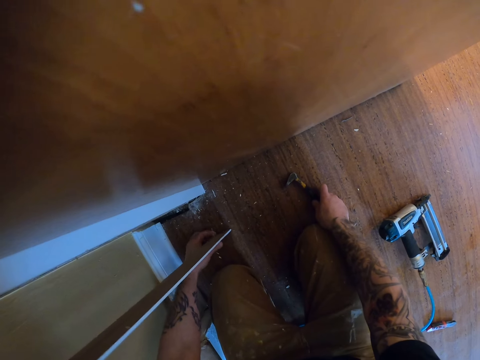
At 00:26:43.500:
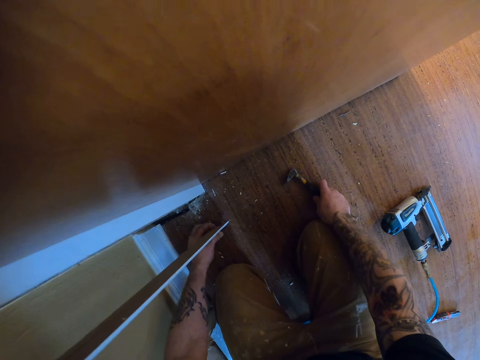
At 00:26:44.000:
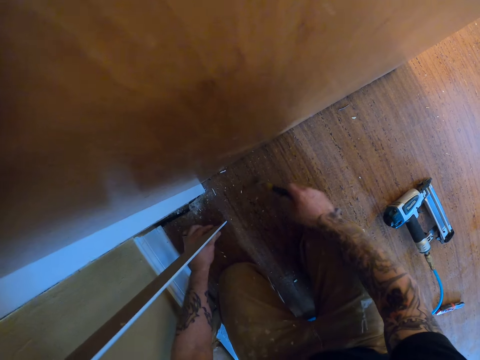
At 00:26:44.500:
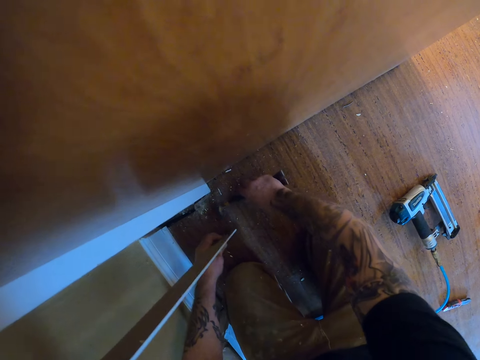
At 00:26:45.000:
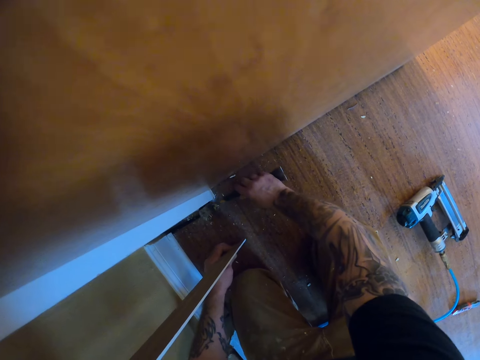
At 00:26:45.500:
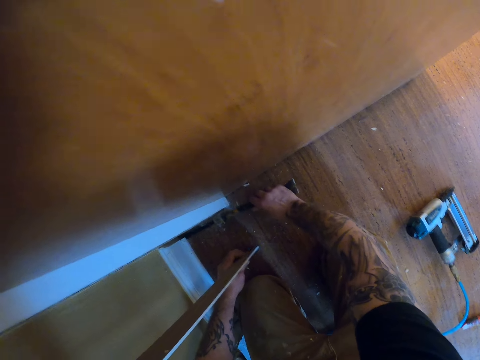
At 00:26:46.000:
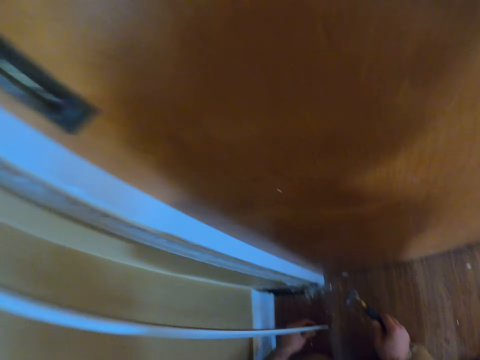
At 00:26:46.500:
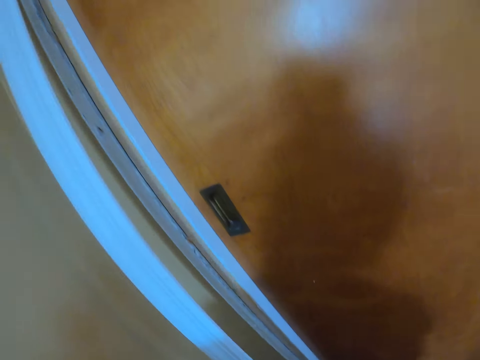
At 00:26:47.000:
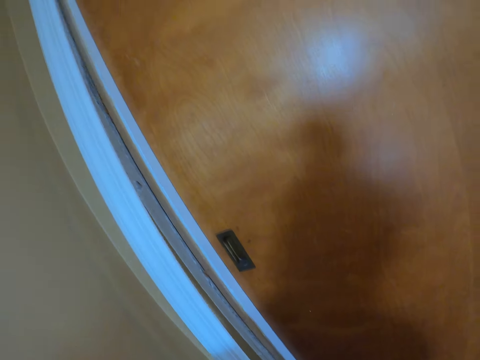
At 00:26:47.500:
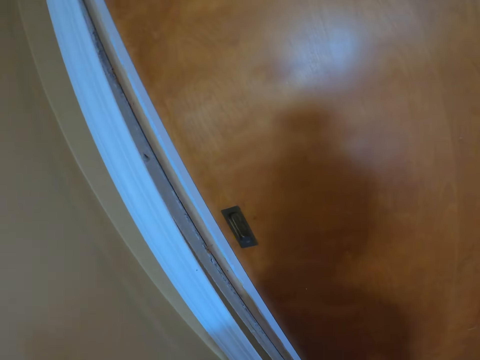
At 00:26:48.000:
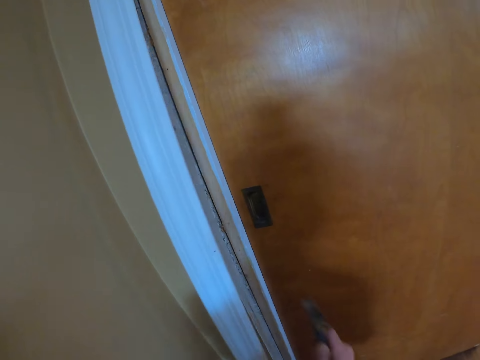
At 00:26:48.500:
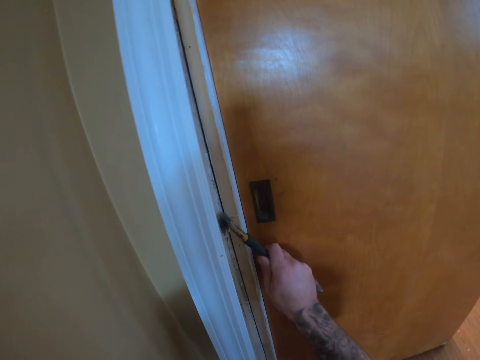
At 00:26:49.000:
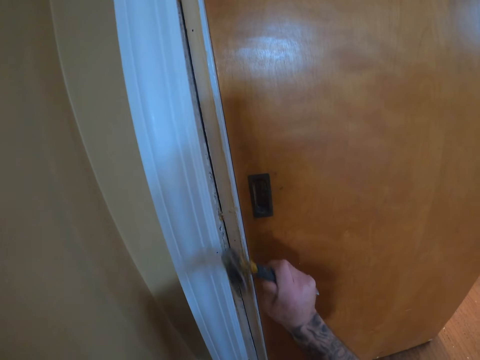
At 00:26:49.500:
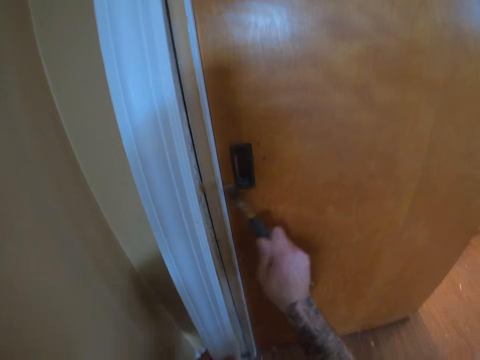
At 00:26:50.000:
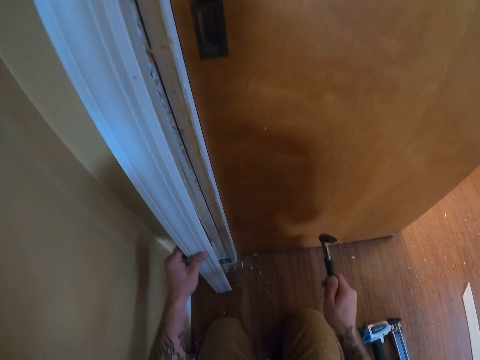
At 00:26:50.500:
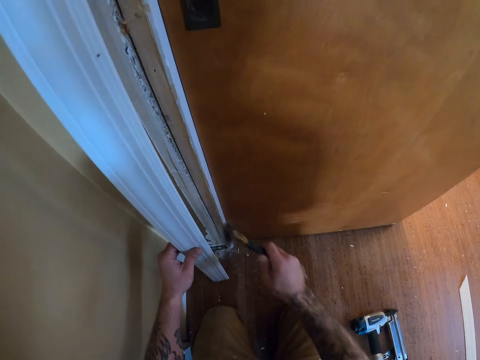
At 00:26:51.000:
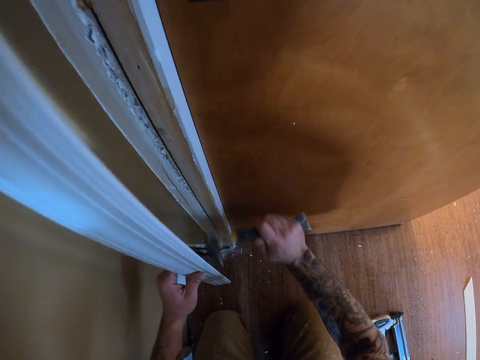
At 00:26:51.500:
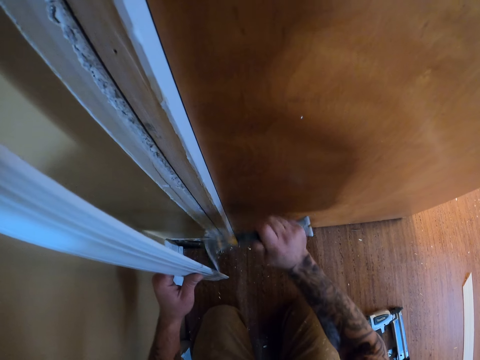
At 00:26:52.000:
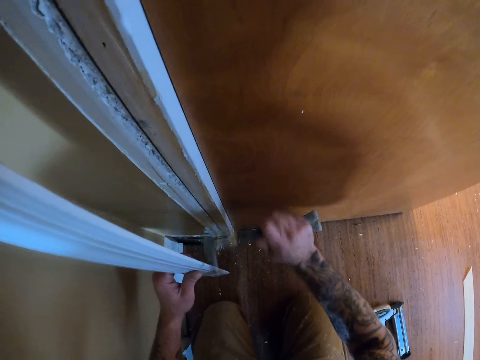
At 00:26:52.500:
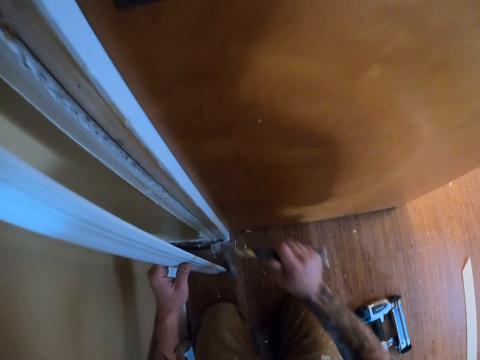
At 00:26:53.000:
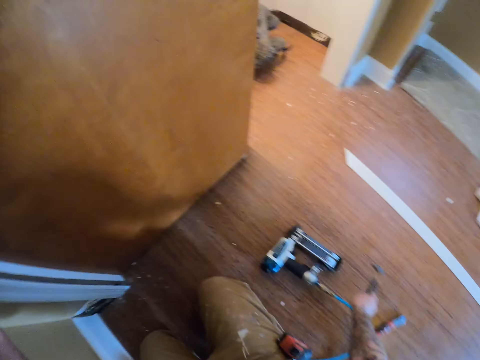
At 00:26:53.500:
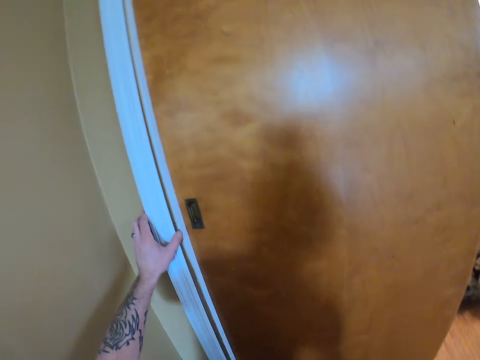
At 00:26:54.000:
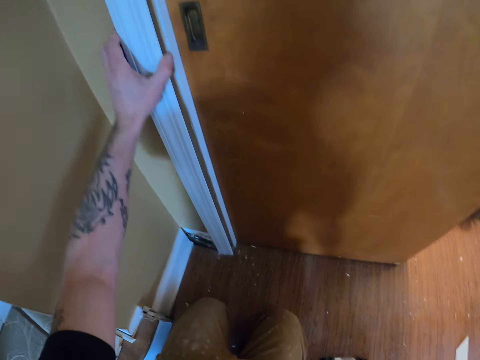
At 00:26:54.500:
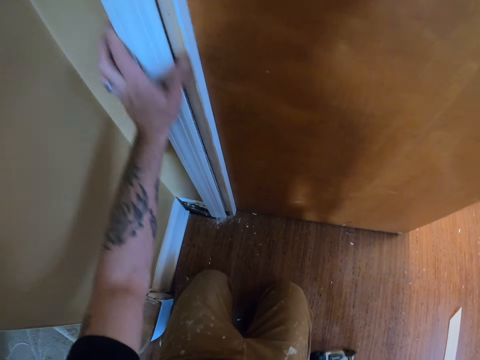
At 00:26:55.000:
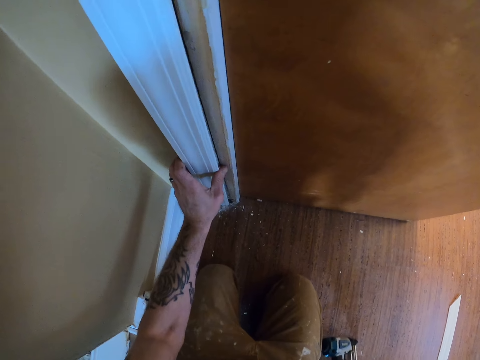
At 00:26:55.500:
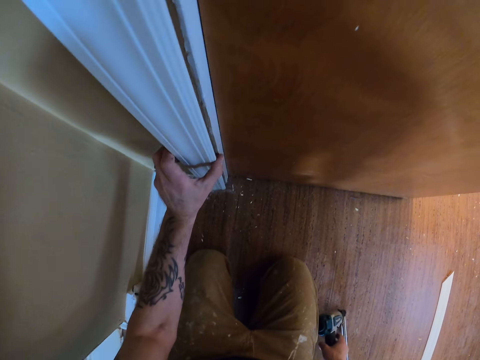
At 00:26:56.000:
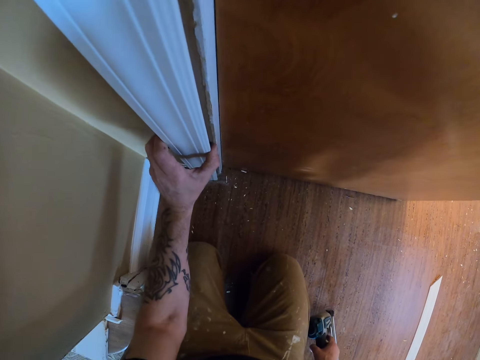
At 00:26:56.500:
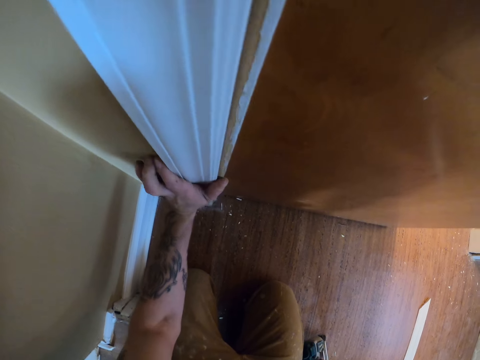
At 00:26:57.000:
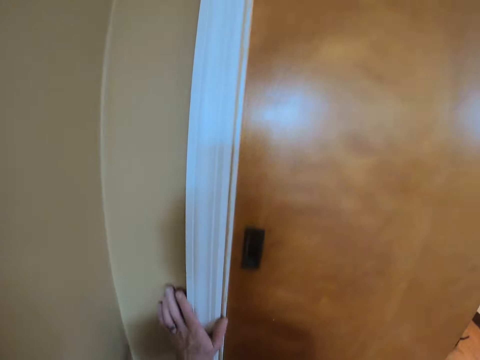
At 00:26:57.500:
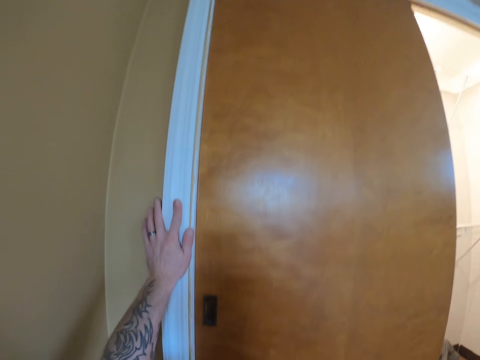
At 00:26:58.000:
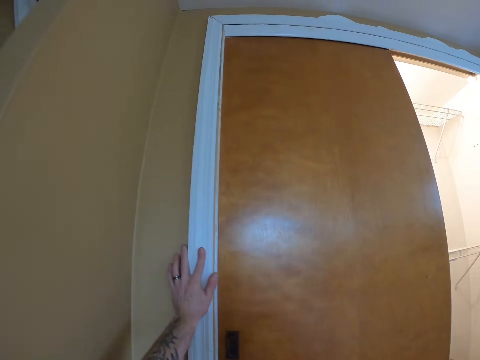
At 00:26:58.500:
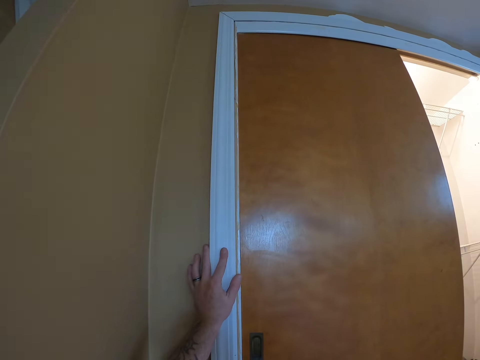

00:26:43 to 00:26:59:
The camera wearer shakes the wood plank. They pick up the prybar. They hit the wood with the prybar. They hit the wood with the prybar again. They put down the hammer or prybar. They fix the wood plank on the wall.

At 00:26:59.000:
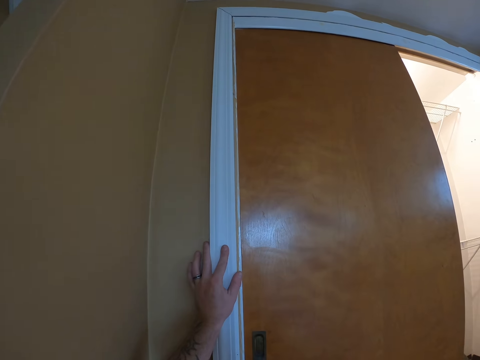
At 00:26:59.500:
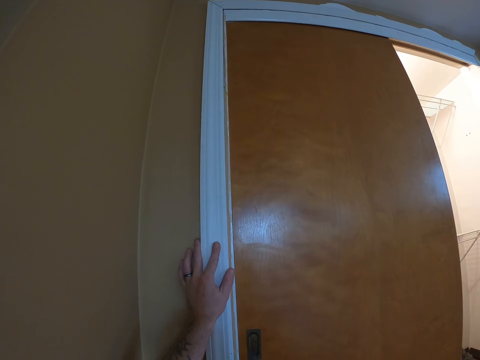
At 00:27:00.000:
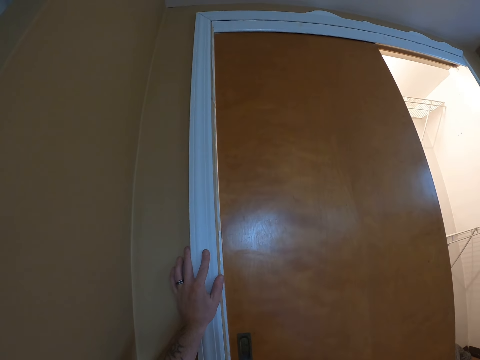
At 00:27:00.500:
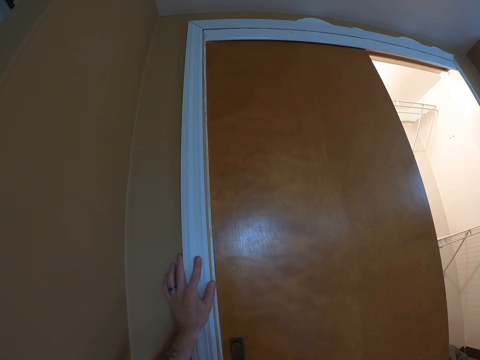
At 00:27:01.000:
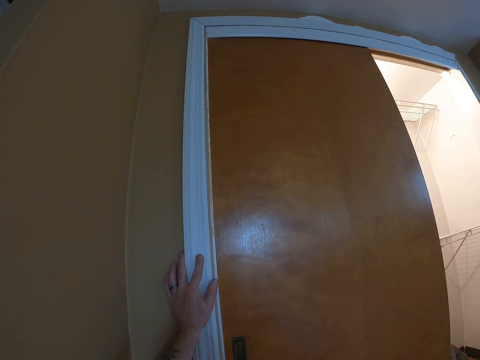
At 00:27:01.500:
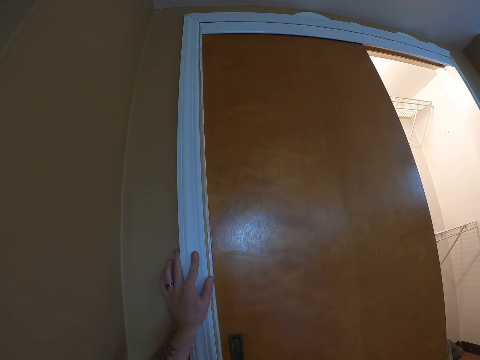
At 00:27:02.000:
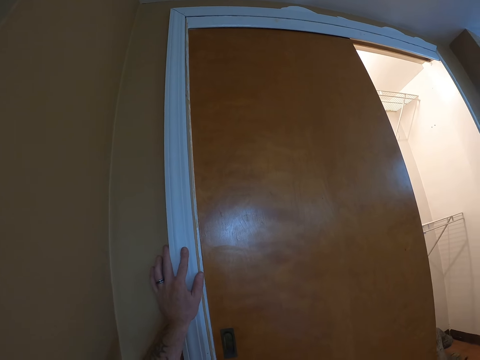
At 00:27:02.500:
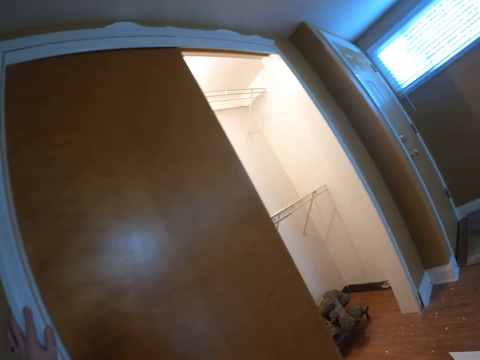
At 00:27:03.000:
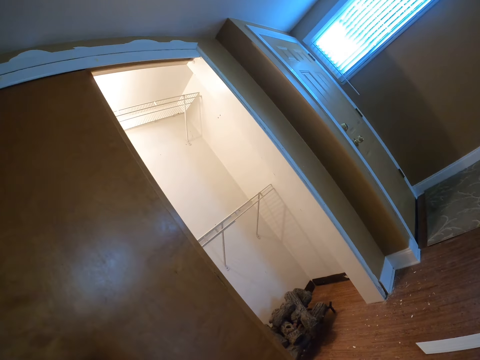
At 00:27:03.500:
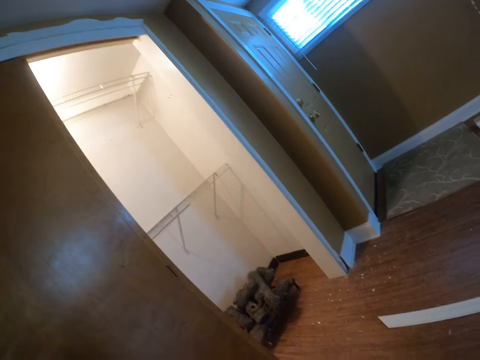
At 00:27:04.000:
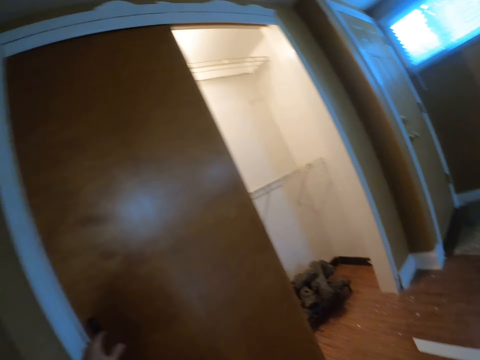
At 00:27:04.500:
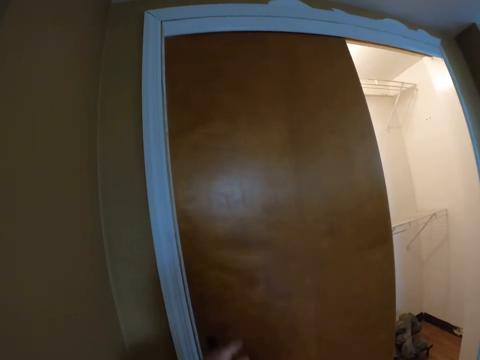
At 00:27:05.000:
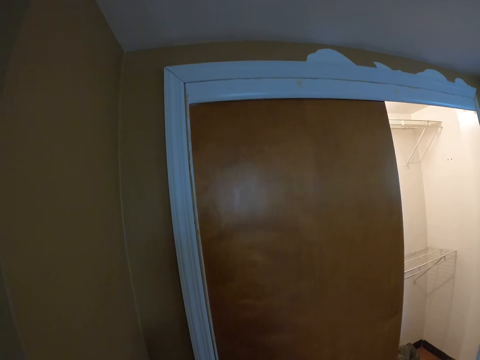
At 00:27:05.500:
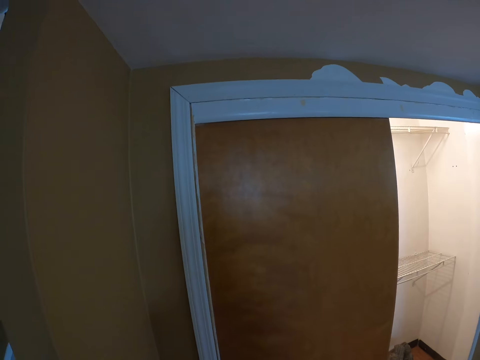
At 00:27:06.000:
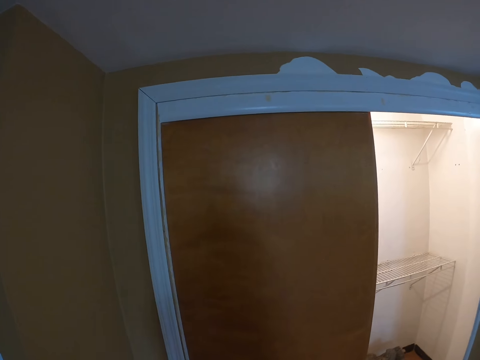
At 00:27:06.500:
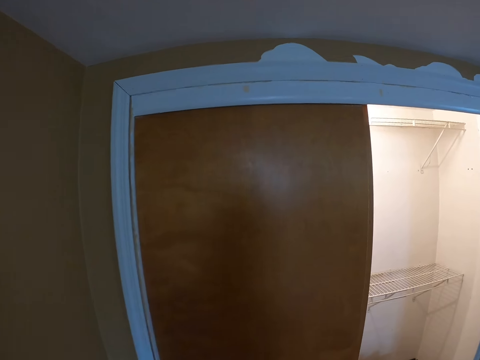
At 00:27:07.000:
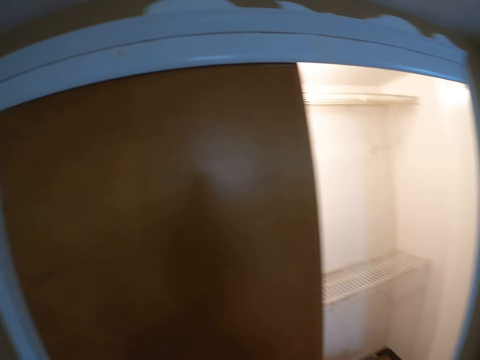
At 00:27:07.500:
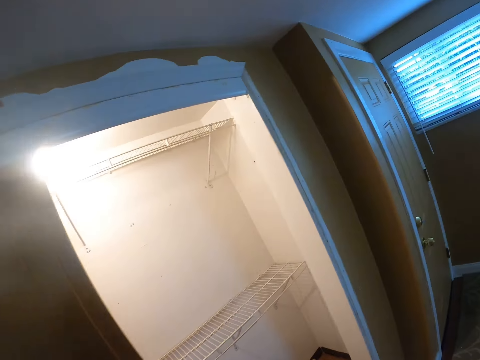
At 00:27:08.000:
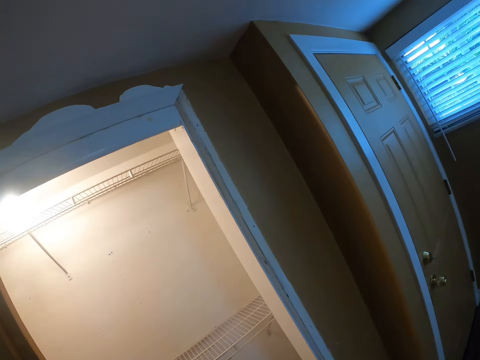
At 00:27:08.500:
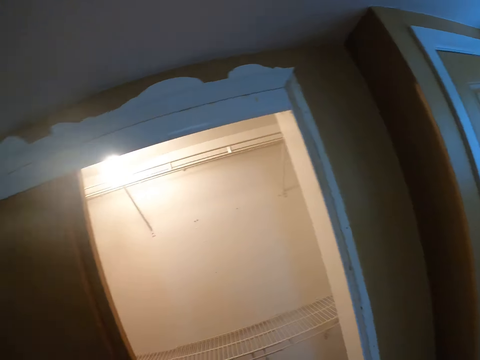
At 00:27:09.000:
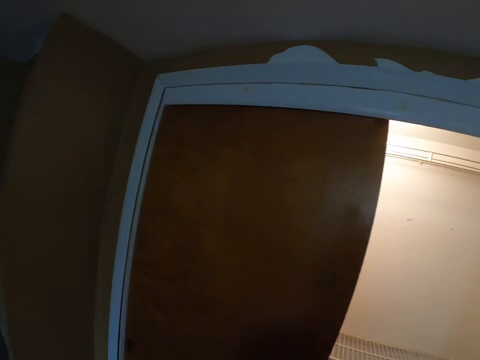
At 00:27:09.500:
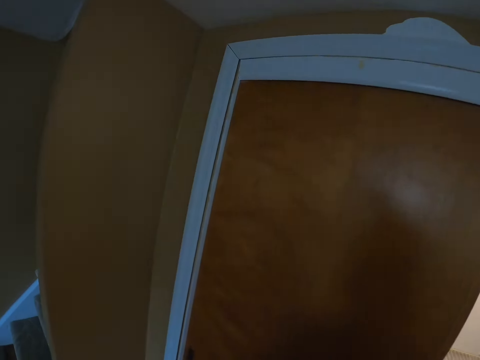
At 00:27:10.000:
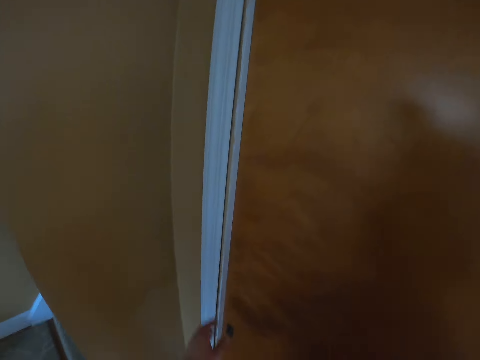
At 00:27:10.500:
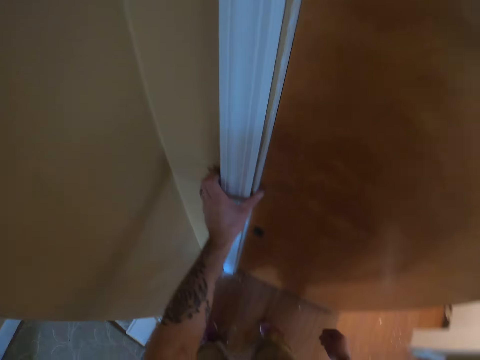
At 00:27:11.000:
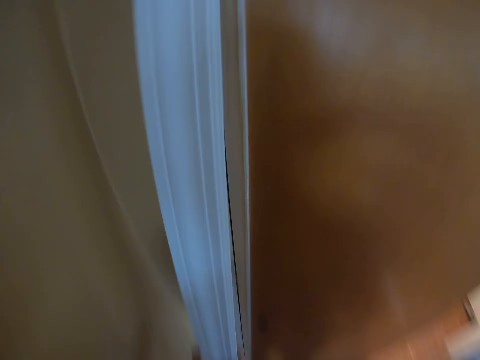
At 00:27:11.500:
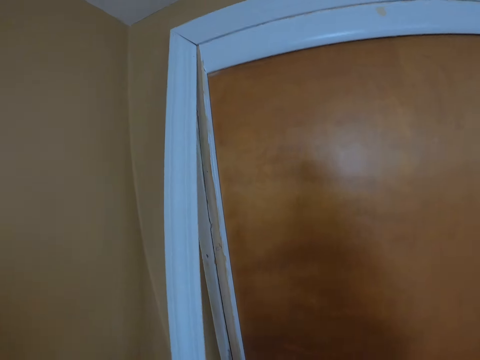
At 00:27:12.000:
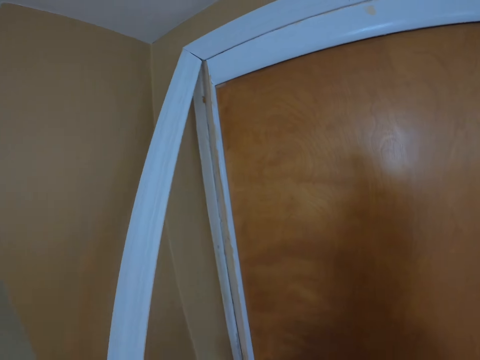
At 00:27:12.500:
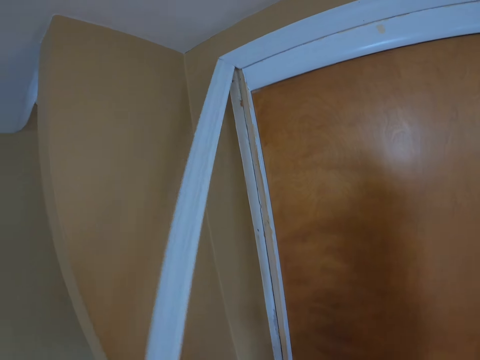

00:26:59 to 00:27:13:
The camera wearer looks at the door jamb. They walk. They look around the house. They touch the side jamb. They remove the wood plank from the wall.
